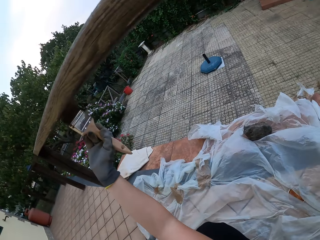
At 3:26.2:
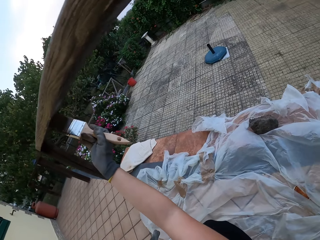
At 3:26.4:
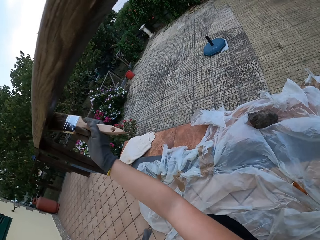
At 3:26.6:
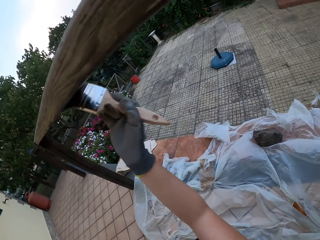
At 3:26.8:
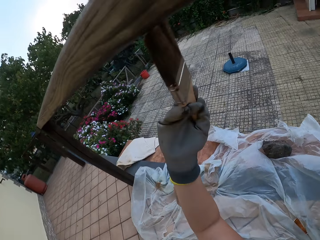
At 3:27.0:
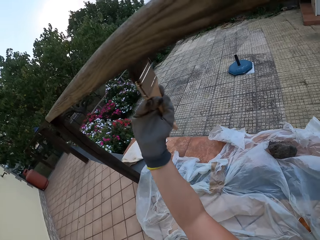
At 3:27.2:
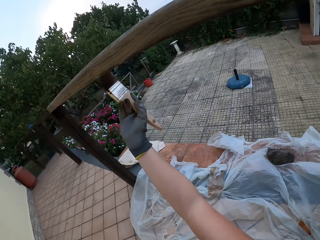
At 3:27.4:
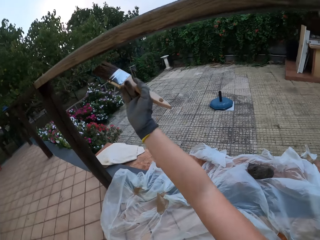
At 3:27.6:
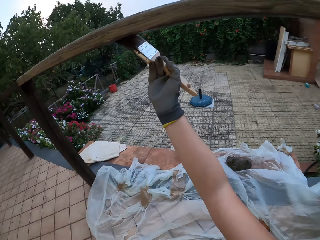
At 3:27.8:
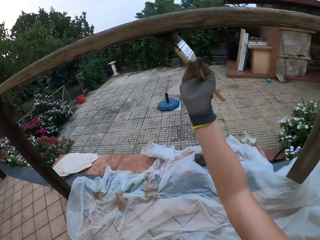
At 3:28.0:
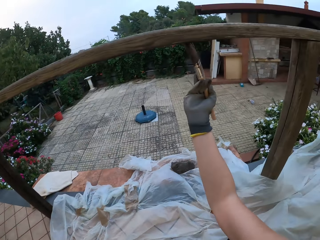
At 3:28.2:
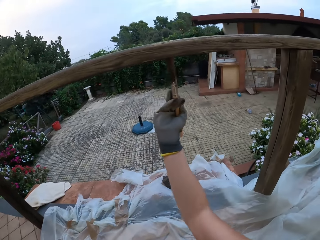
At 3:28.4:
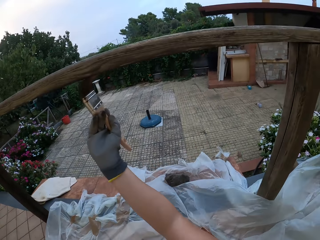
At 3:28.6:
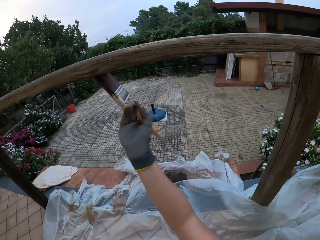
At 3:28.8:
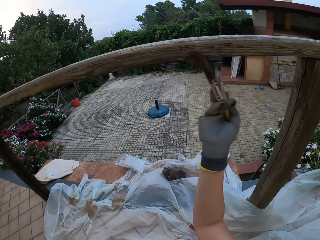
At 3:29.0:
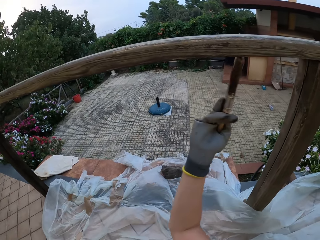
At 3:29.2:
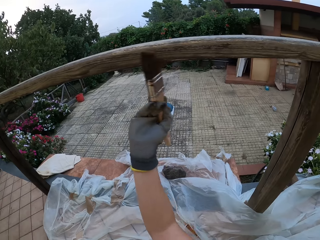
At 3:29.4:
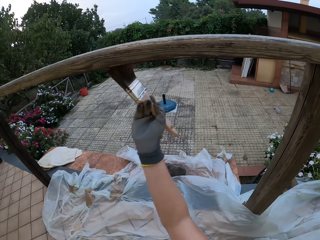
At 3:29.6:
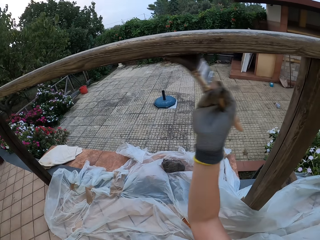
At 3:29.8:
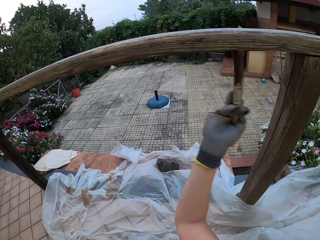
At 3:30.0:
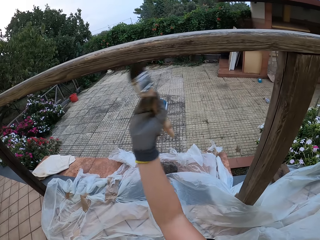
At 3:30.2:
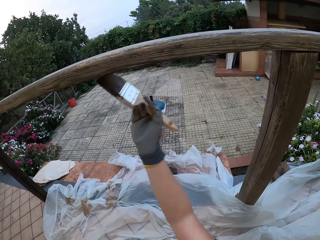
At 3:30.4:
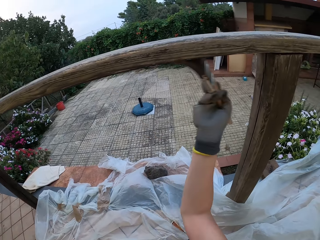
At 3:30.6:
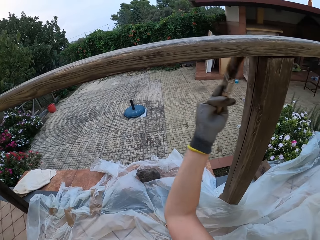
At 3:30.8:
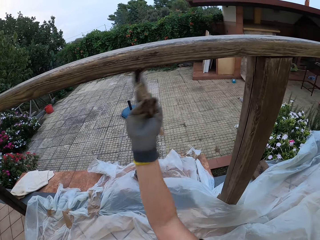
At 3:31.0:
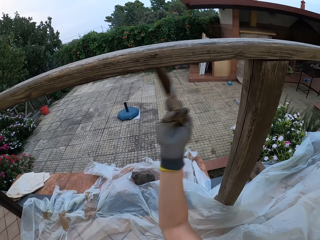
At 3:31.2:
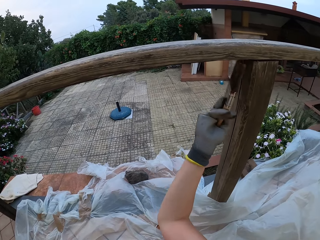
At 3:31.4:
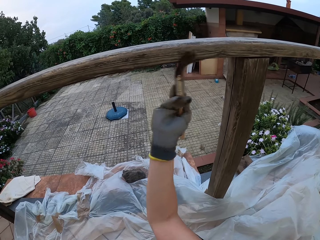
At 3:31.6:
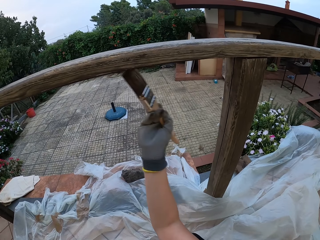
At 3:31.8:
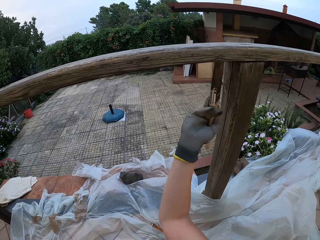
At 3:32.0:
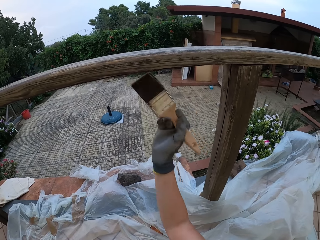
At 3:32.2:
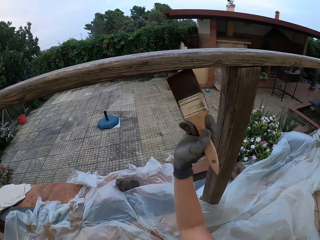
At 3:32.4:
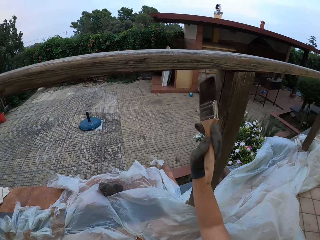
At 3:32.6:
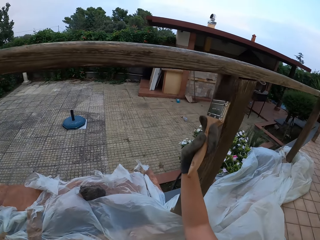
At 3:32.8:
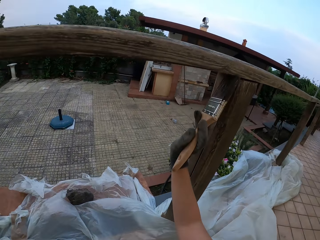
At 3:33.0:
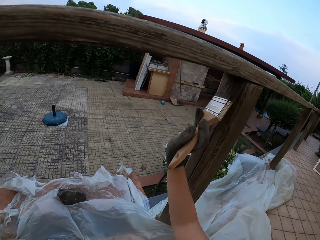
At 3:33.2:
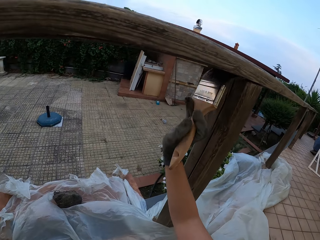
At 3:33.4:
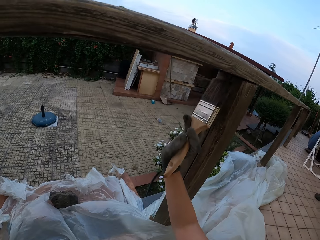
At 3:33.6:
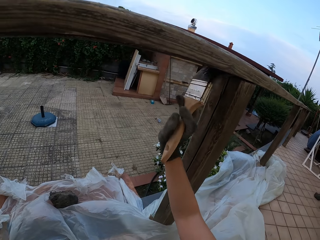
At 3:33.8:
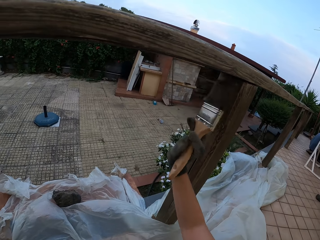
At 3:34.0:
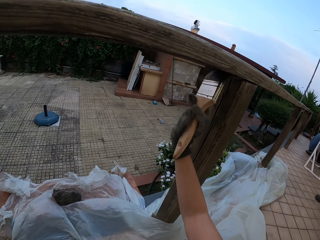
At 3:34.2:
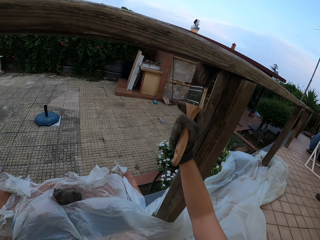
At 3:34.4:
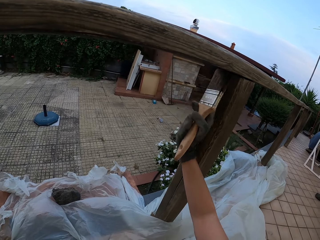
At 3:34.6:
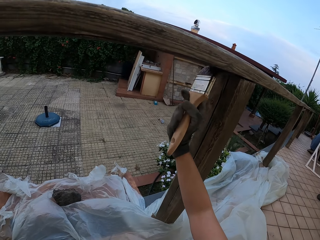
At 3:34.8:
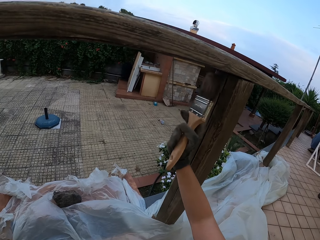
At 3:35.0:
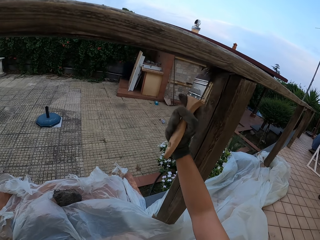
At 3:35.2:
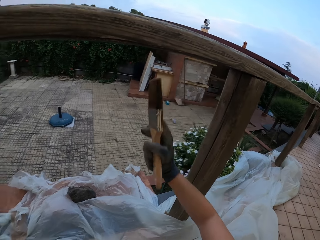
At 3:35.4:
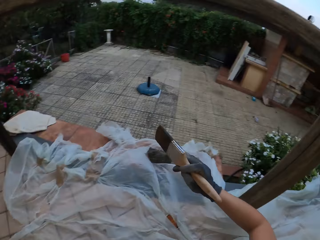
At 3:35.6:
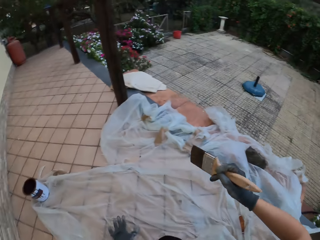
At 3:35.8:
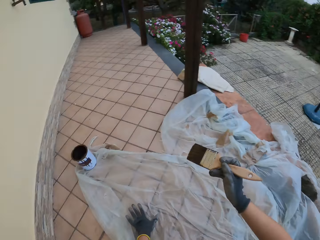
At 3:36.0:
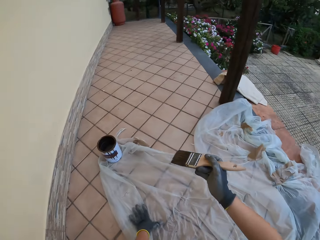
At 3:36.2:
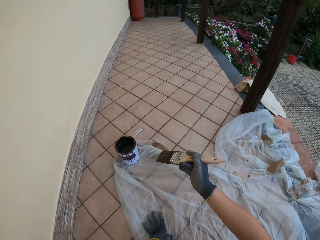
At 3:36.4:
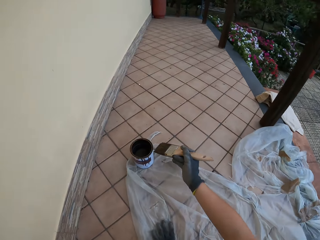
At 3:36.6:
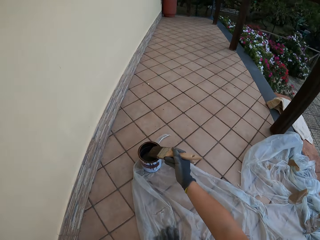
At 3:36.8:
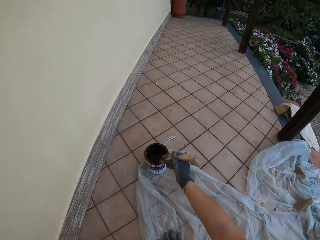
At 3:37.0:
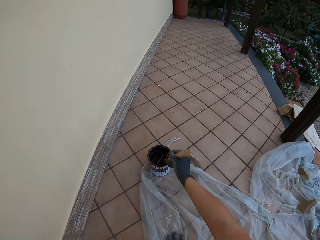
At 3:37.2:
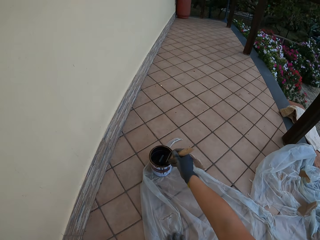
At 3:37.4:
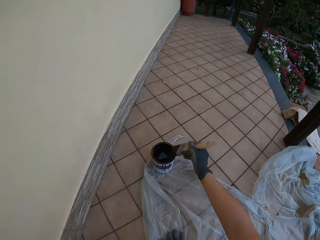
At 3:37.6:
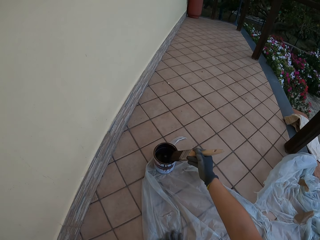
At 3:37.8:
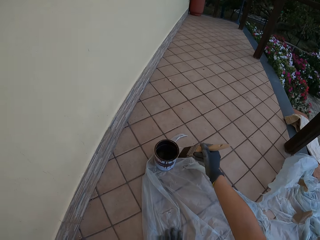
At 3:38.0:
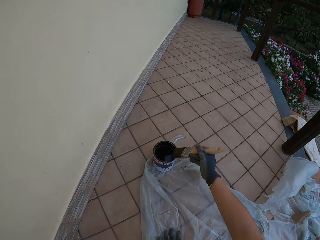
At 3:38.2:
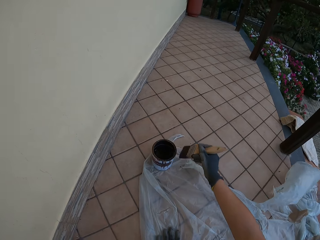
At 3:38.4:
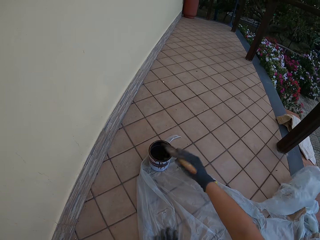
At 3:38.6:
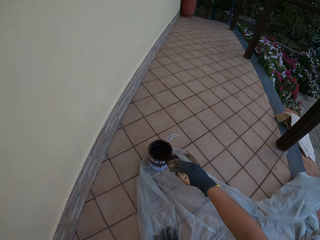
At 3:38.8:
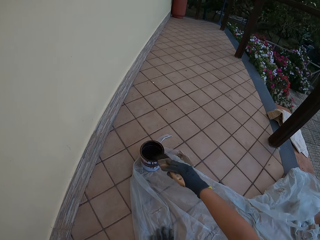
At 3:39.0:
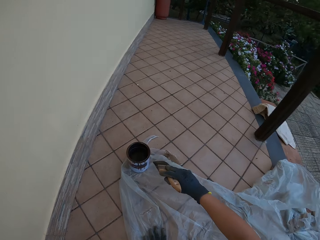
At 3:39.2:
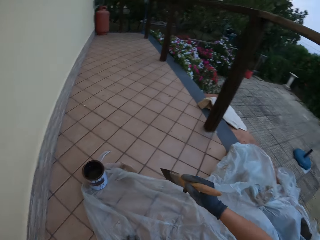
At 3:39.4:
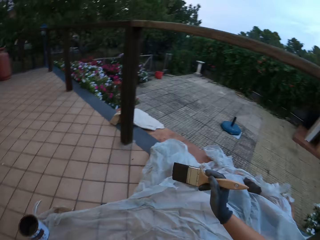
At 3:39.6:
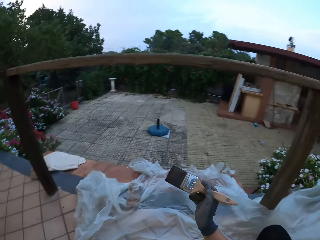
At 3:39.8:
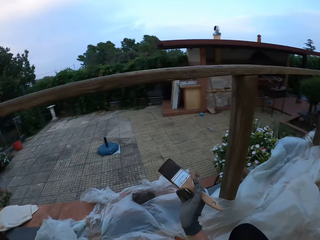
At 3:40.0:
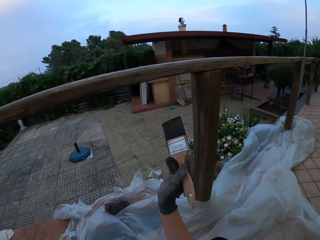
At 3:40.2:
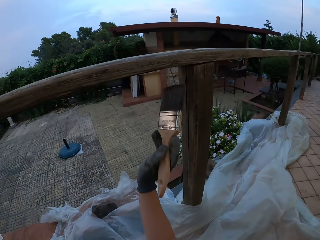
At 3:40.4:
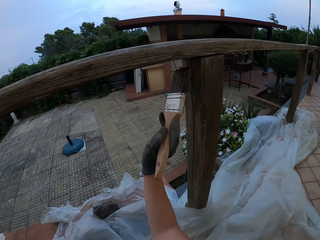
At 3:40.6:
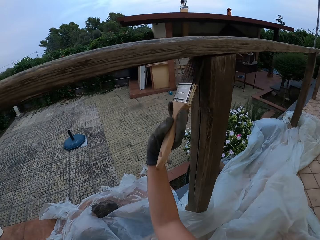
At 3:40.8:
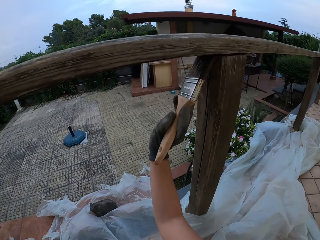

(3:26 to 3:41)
The camera wearer stares at the wooden rail fence. He paints the wooden rail fence with a paintbrush. He looks around the compound. He moves the paintbrush to the wood paint can. He dips the paintbrush in his gloved right hand into the paint bucket on the floor. He drains the paint on the paintbrush in his gloved right hand at the edge of the paint bucket on the floor. He wipes the paintbrush on the wood paint can. He looks around the compound.

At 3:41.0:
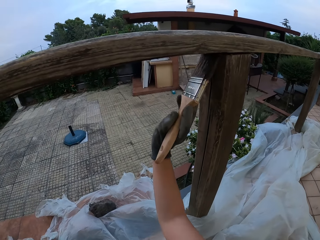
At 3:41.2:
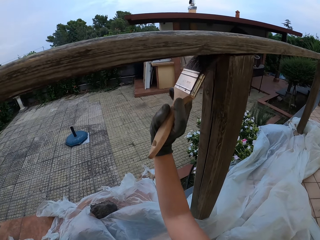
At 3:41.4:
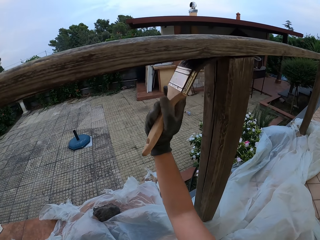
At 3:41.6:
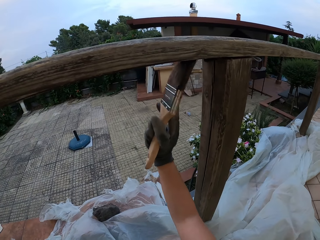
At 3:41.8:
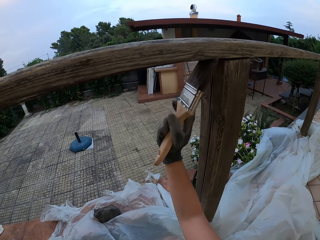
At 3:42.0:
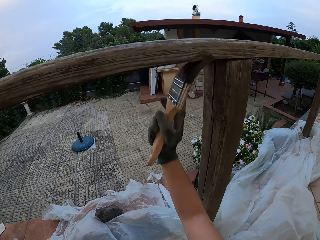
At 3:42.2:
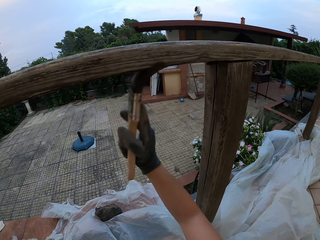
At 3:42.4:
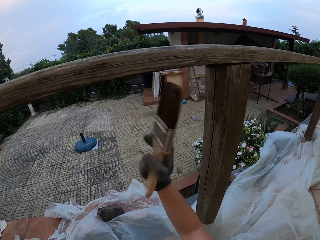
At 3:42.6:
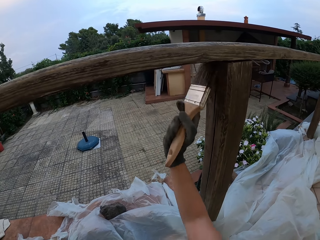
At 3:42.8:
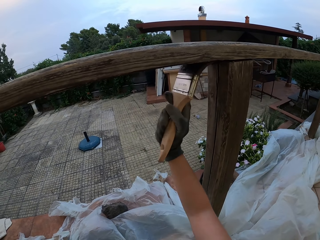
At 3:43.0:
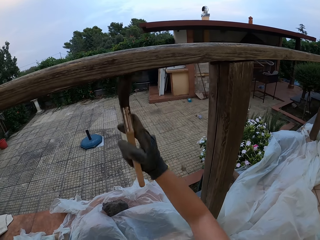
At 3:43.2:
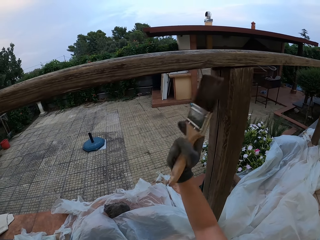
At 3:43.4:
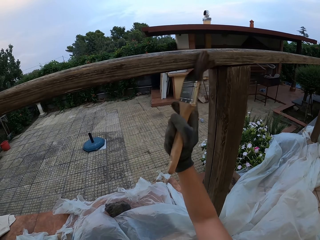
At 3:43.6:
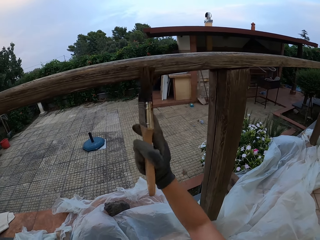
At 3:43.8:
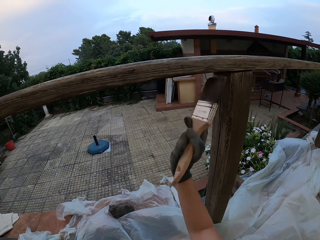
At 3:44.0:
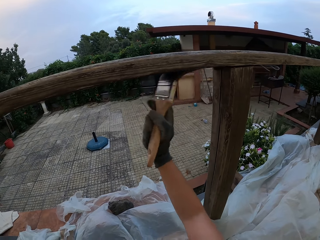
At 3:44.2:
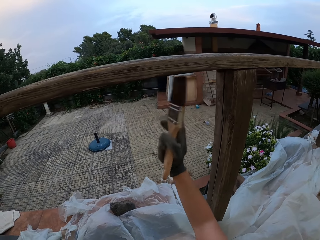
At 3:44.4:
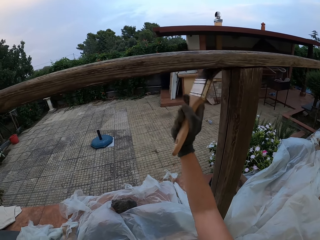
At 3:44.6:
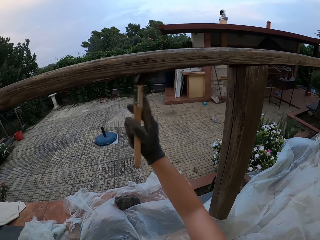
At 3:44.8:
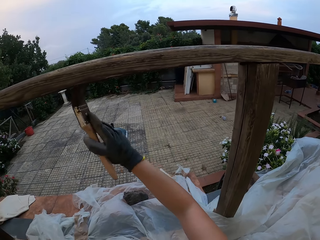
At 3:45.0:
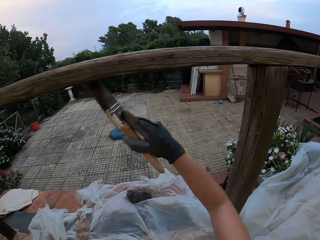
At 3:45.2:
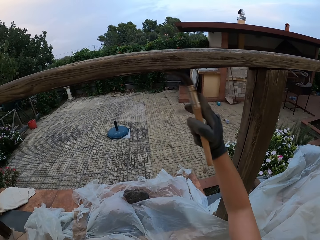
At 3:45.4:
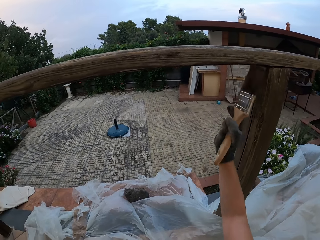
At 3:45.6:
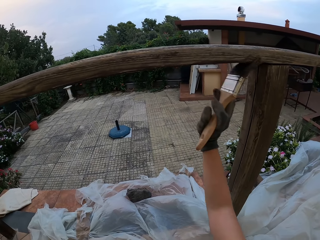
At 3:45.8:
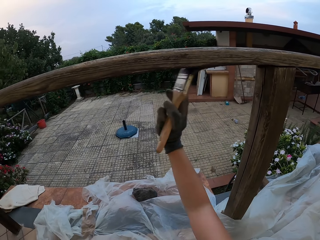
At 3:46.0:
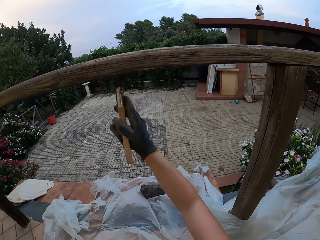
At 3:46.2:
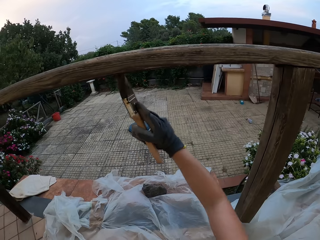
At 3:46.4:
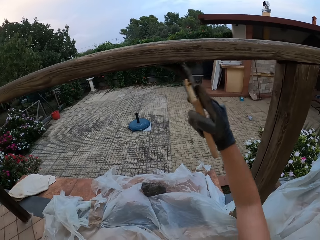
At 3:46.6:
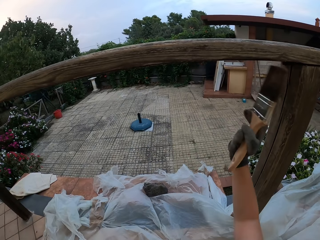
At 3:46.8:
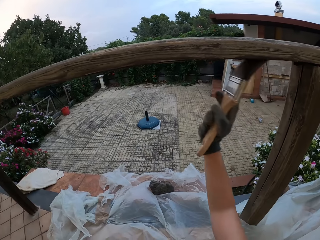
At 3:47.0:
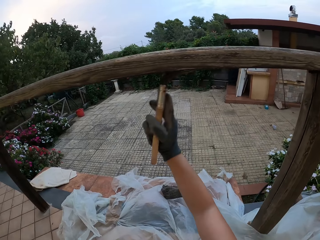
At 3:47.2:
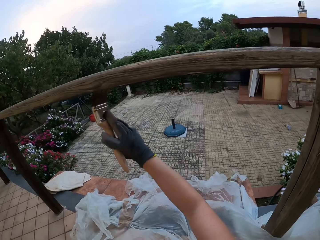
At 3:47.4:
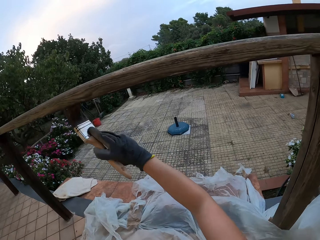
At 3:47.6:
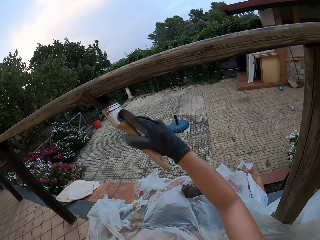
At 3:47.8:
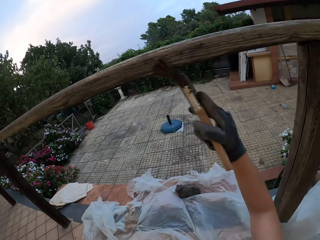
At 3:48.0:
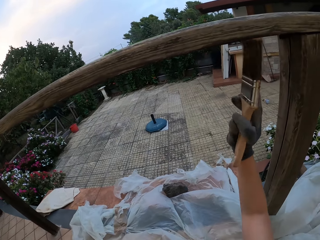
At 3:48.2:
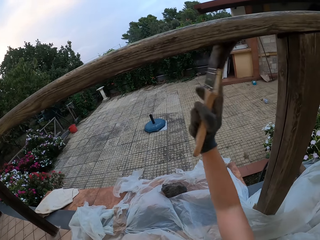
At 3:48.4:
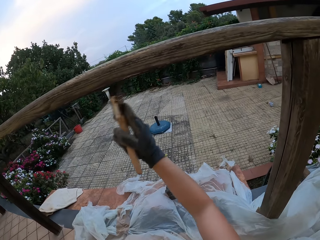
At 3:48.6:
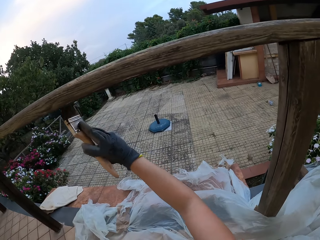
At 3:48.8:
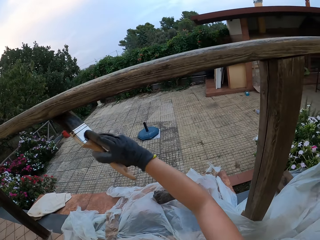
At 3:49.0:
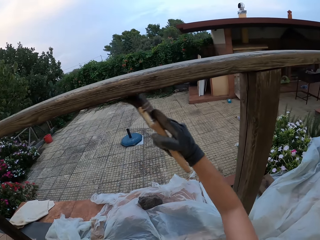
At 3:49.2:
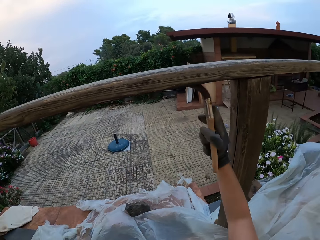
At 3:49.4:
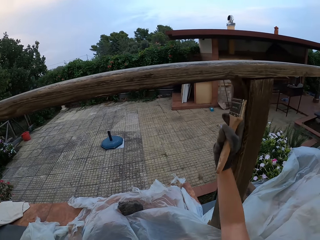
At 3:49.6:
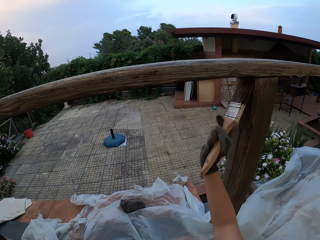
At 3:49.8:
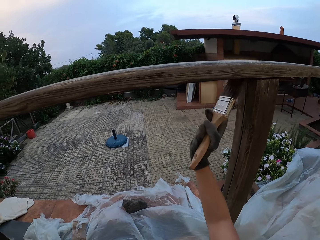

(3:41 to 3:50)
The camera wearer paints the wooden top rail with the paintbrush in his gloved right hand.
